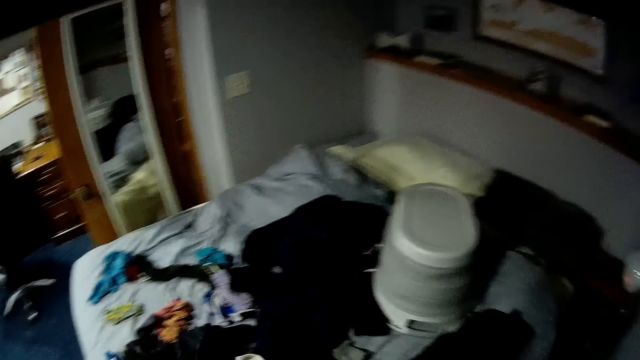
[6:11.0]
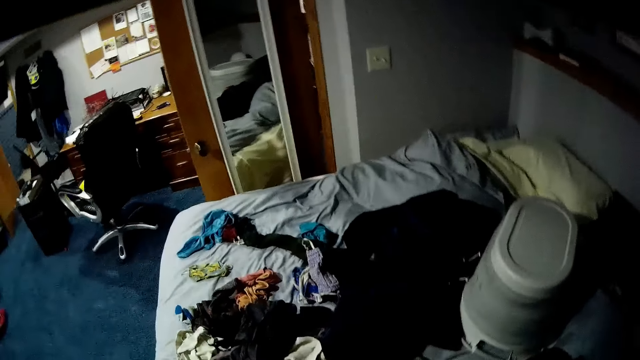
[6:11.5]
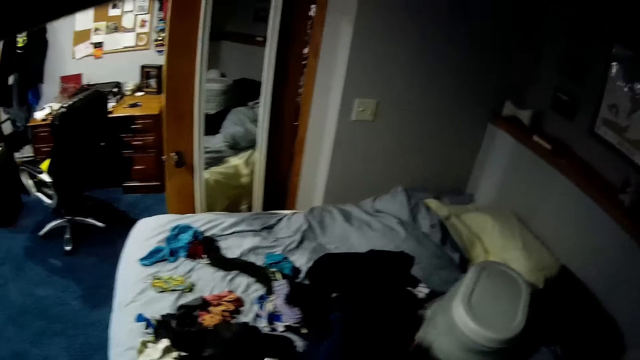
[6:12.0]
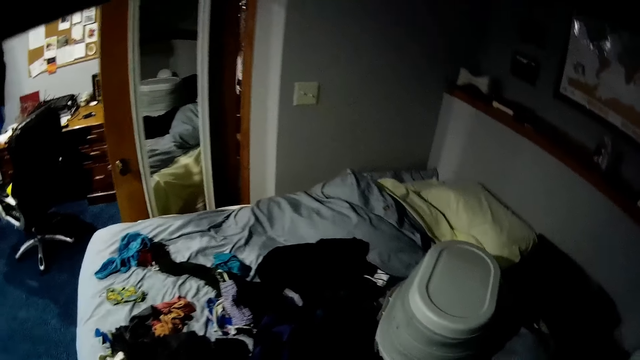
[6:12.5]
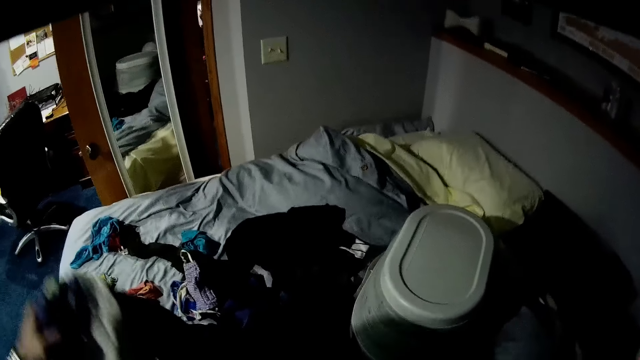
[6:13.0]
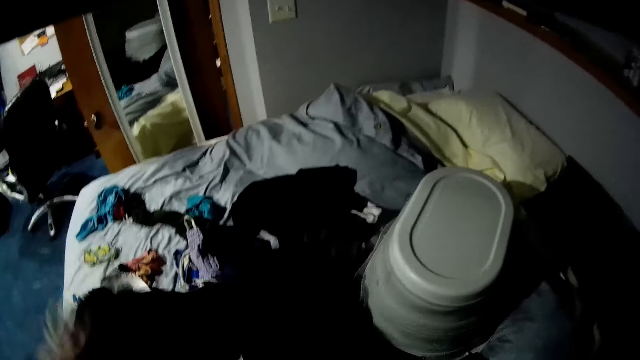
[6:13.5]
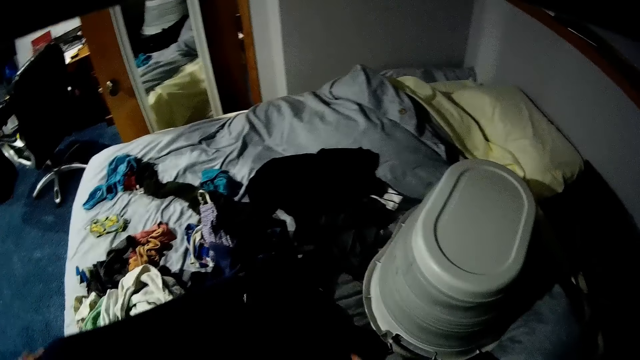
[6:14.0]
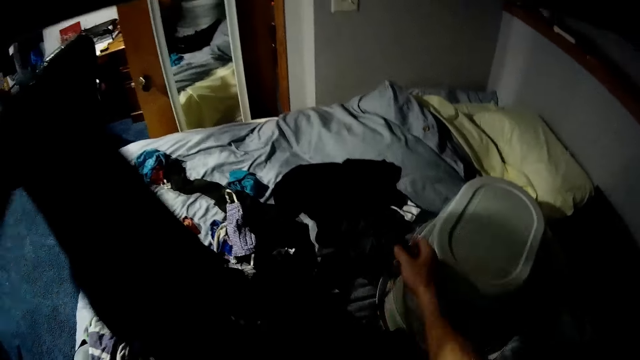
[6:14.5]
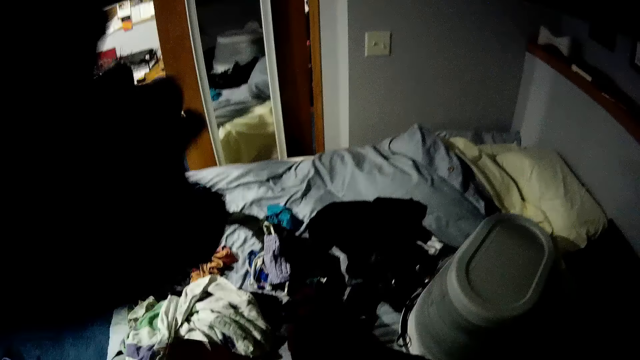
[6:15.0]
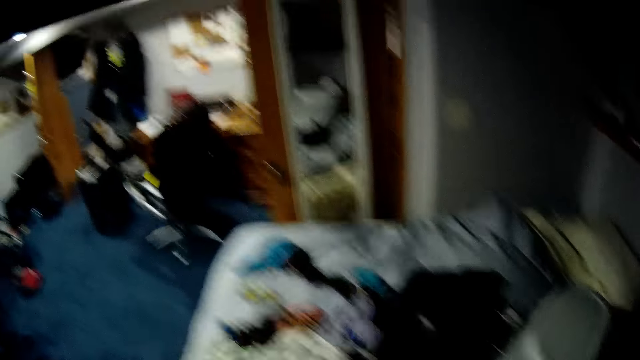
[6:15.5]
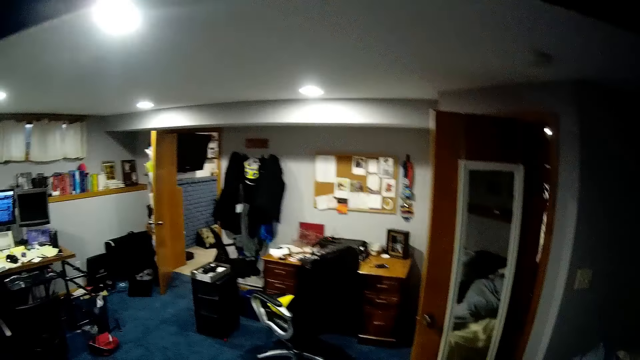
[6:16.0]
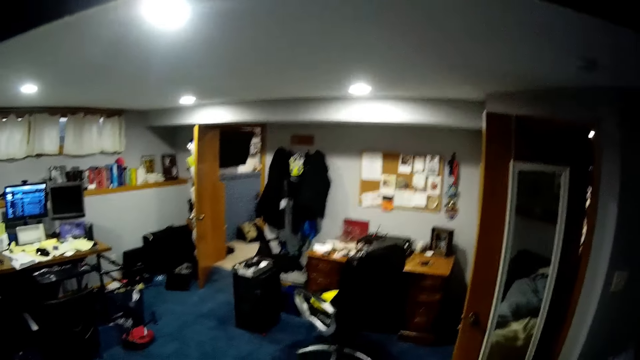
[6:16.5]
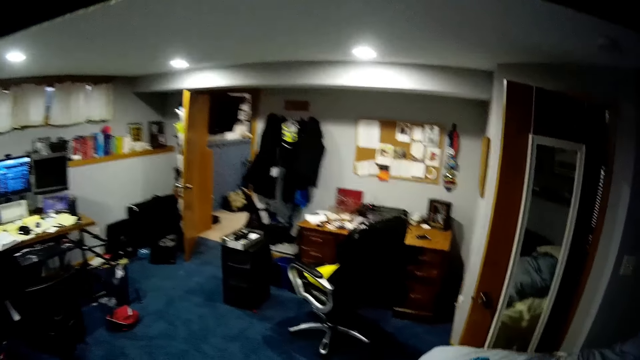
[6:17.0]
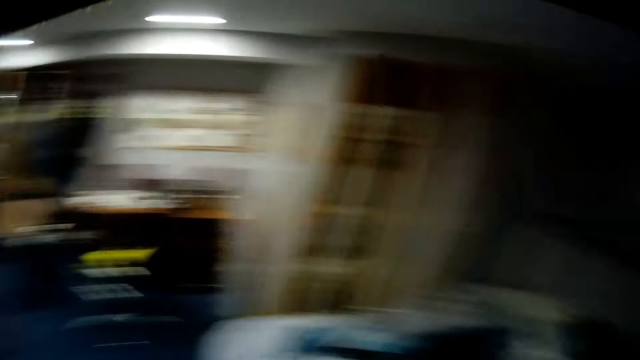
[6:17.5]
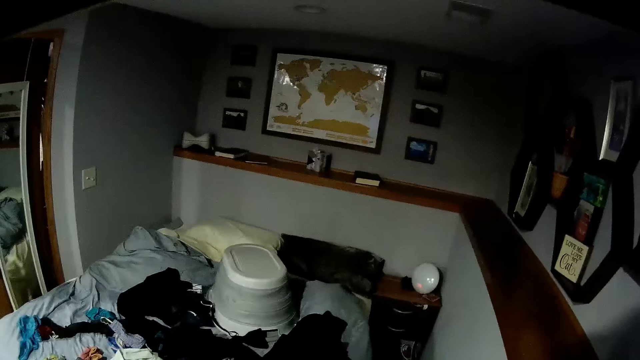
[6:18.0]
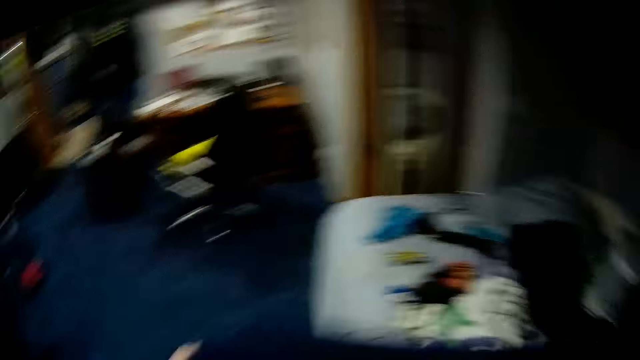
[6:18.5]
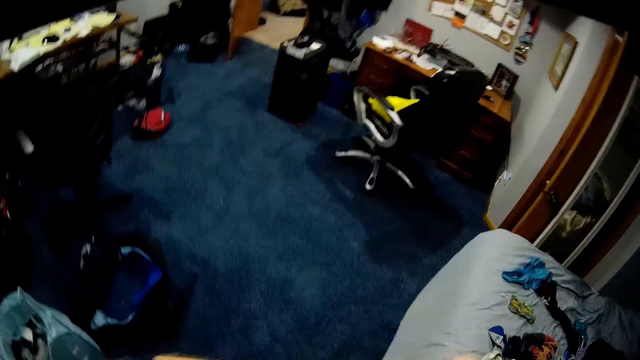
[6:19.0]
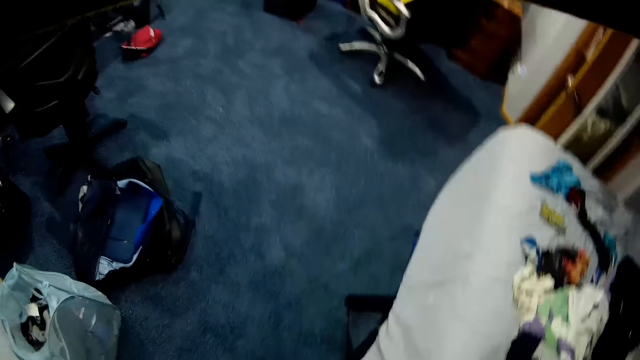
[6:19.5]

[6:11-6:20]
The camera wearer picks up a cloth from the bed and drops the cloth on the bed. They pick up the cloth from the bed.

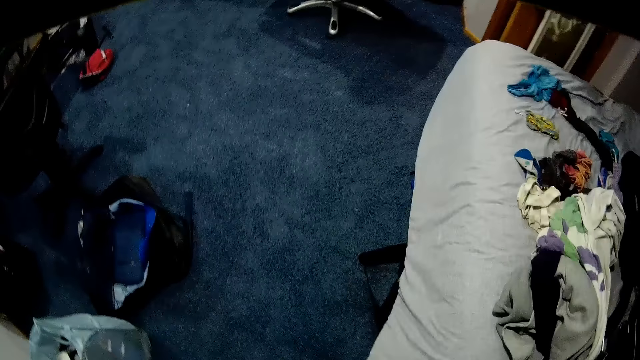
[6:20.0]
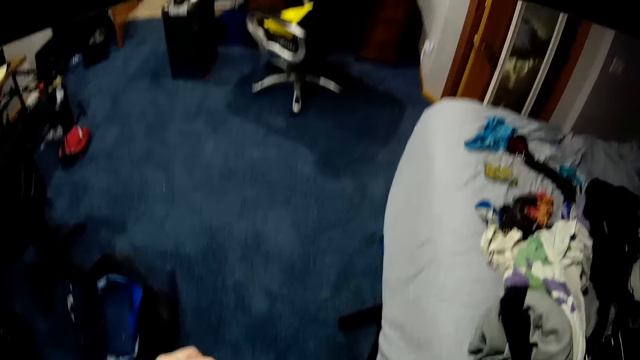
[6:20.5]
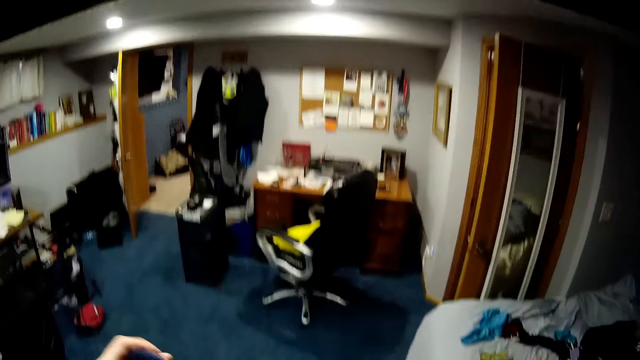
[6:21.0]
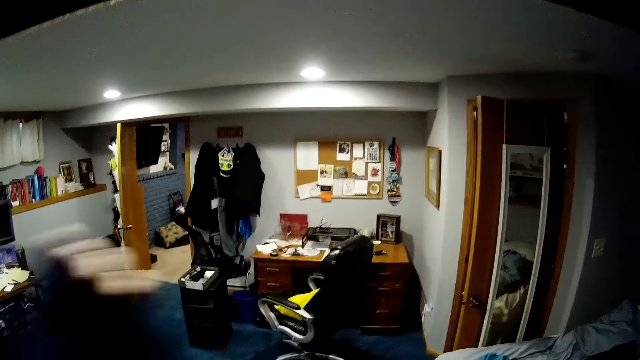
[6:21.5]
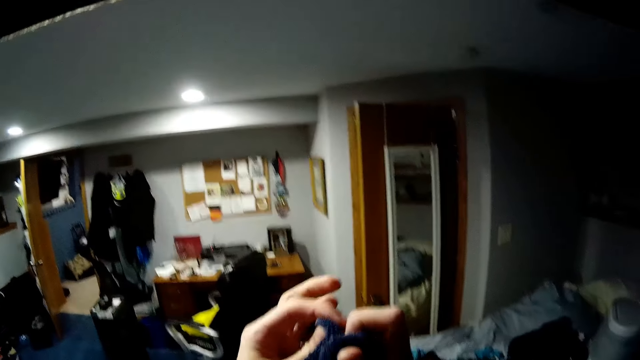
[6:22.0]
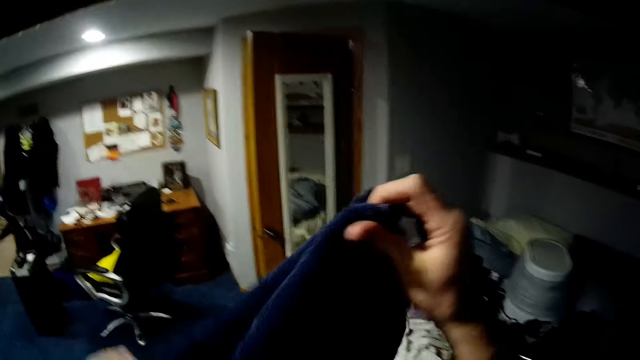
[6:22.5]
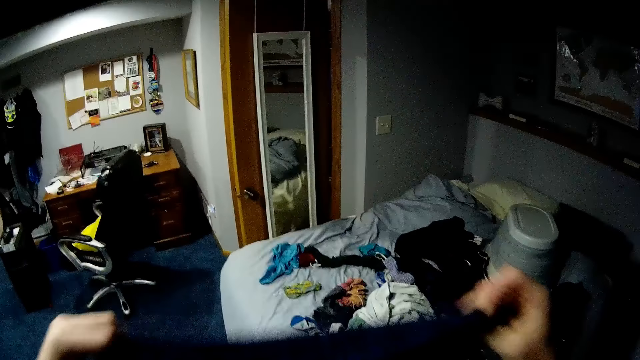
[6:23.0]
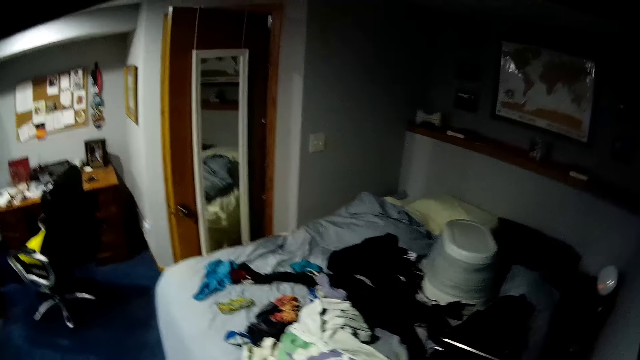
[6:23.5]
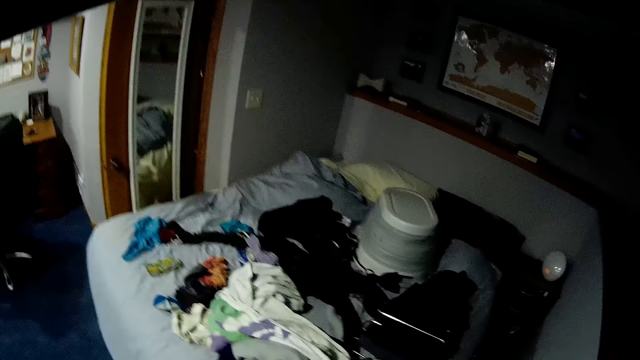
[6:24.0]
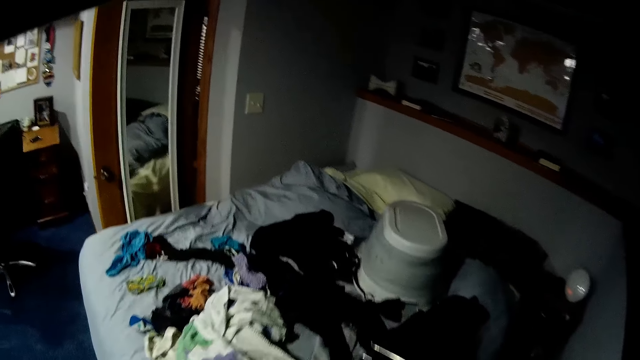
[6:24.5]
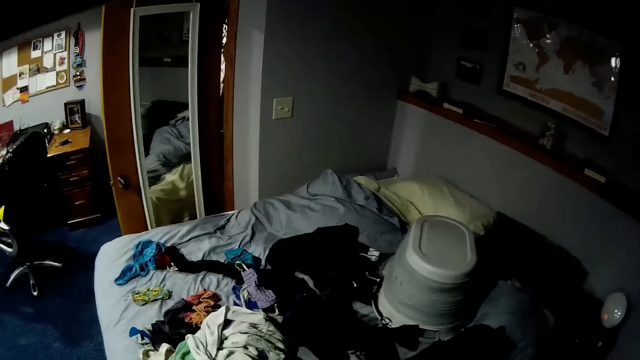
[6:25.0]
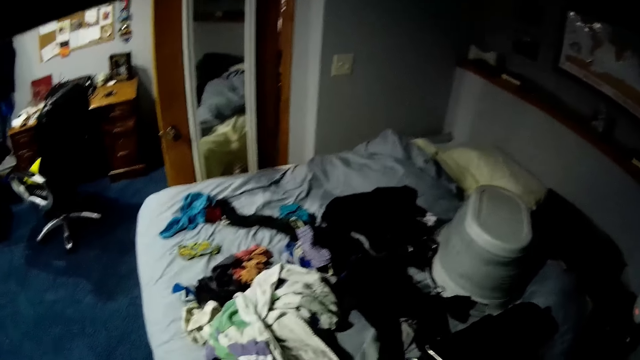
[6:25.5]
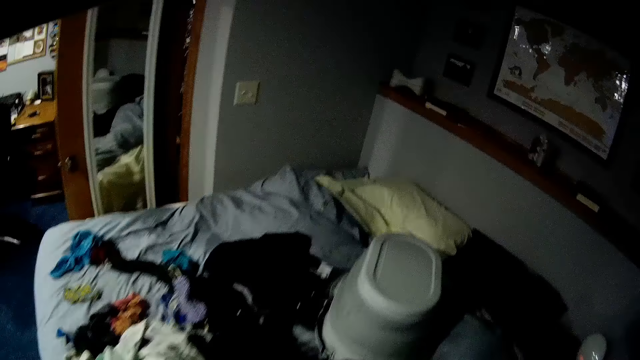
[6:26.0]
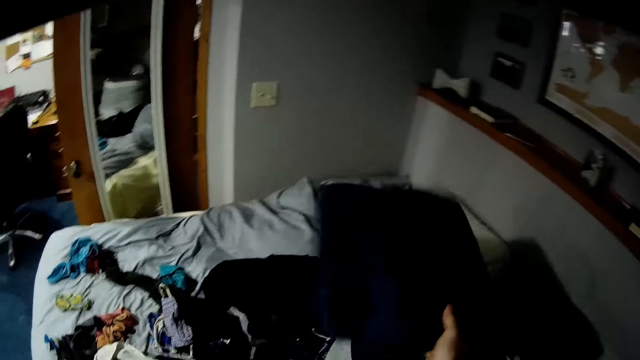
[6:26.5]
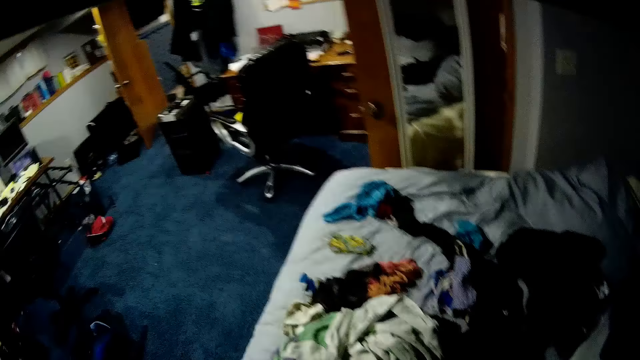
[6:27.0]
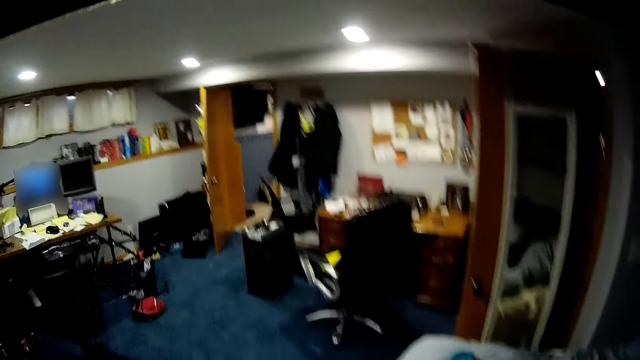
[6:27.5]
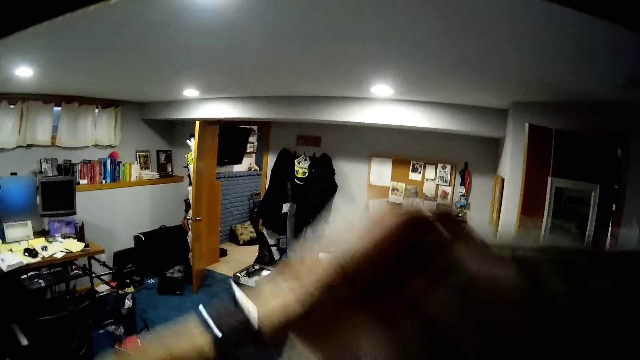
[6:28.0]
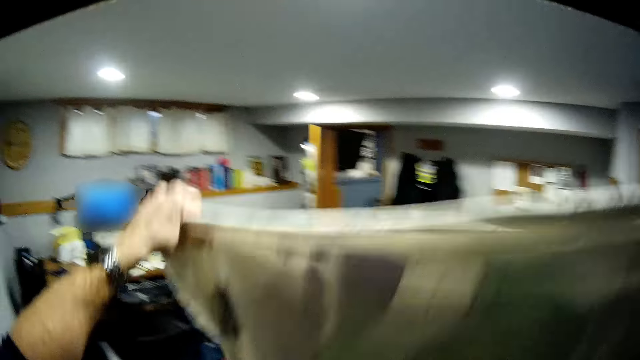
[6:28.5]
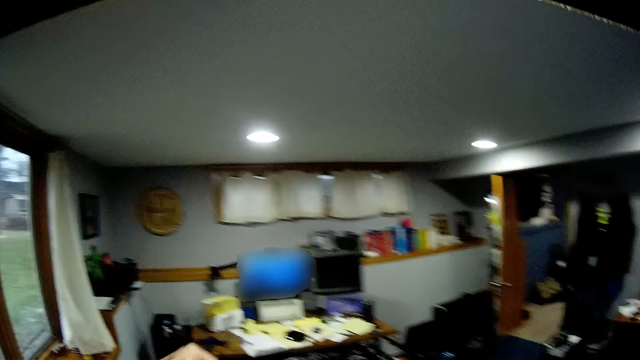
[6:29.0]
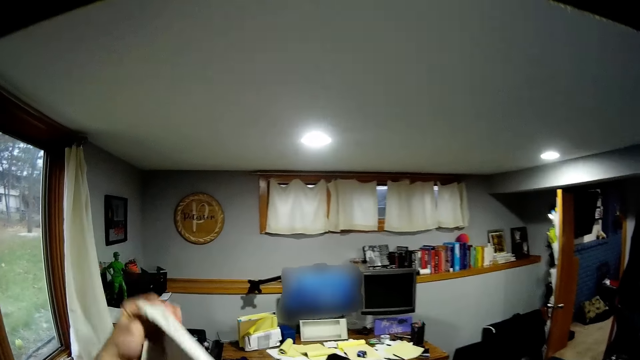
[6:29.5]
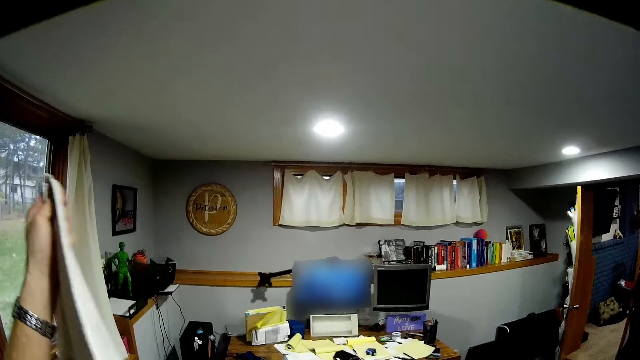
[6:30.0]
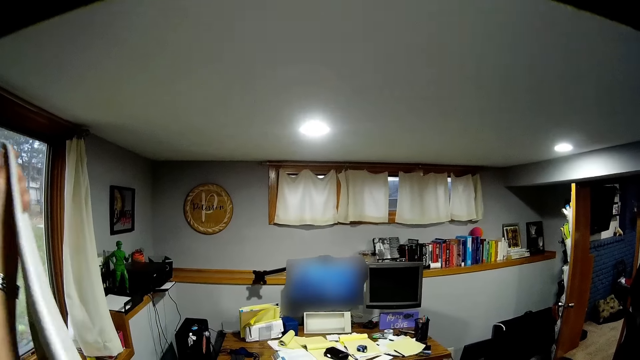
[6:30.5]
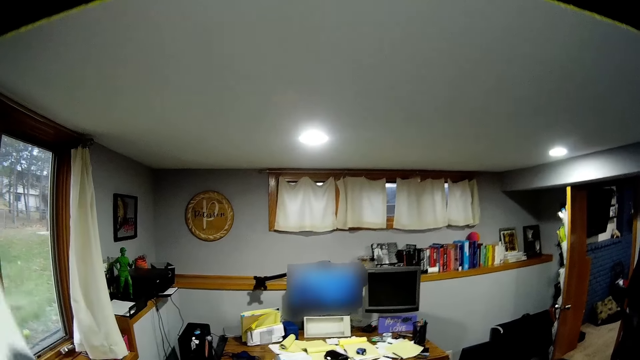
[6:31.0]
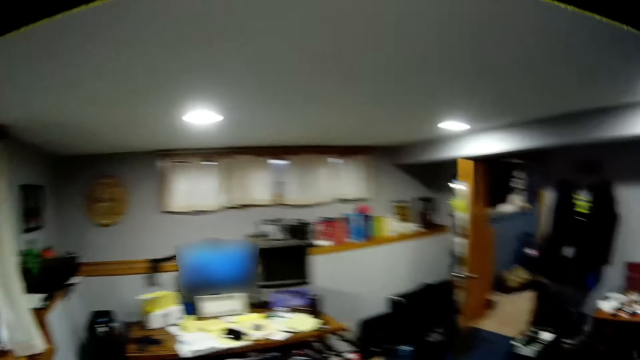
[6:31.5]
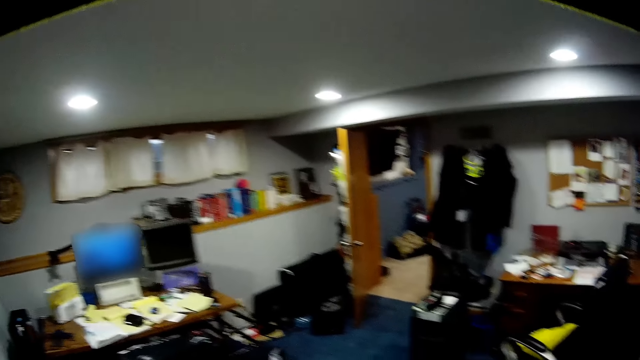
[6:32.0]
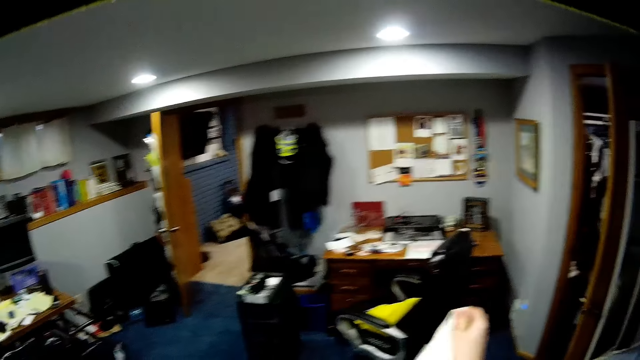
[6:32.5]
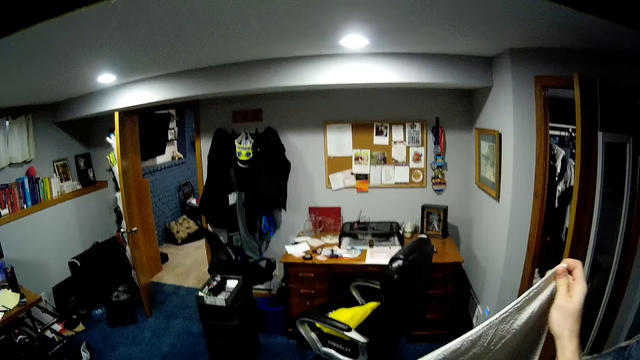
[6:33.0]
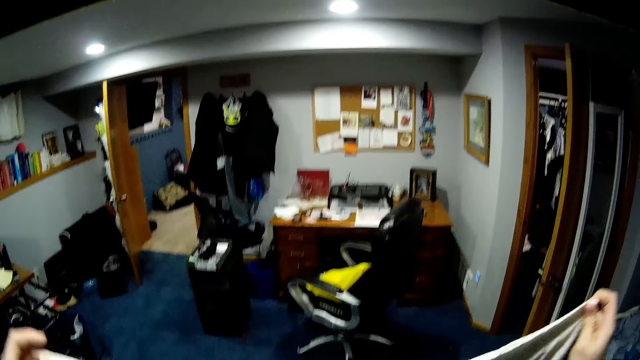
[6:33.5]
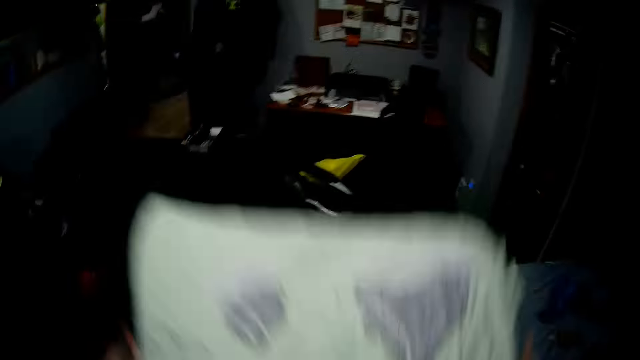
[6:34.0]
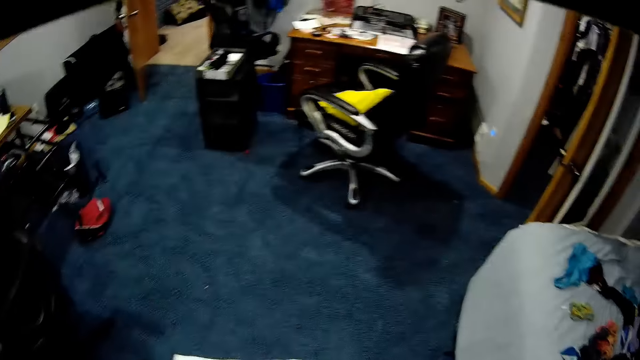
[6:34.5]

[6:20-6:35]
The camera wearer folds the cloth with both hands. They drop the cloth on the bed. They hold a blanket with both hands and fold the blanket with both hands.
